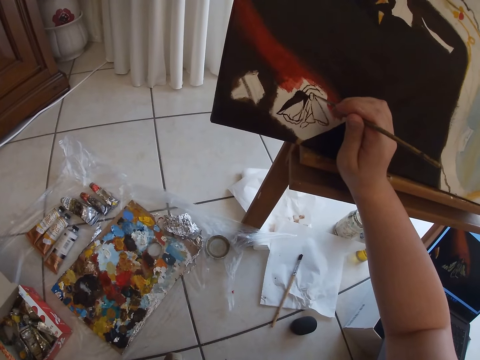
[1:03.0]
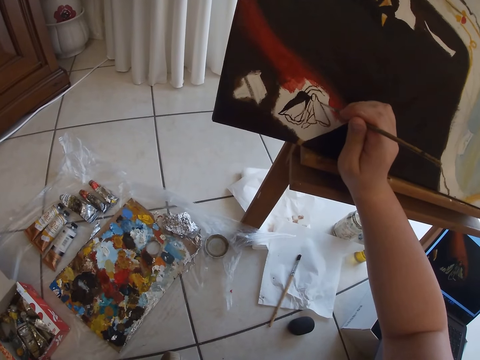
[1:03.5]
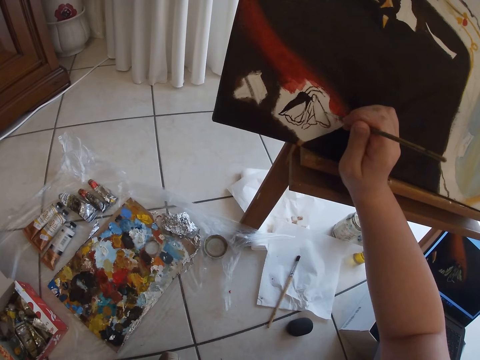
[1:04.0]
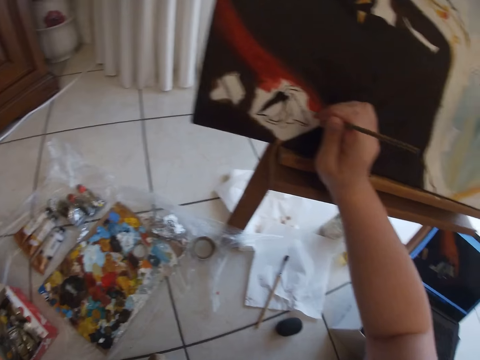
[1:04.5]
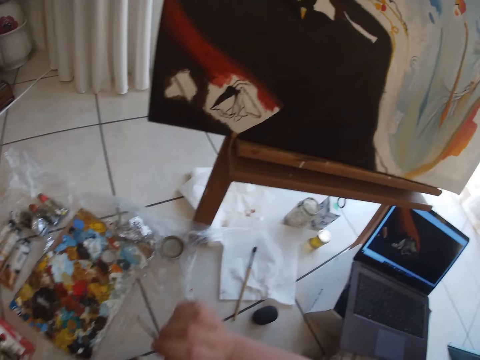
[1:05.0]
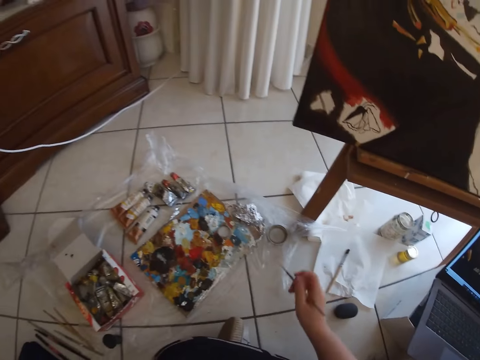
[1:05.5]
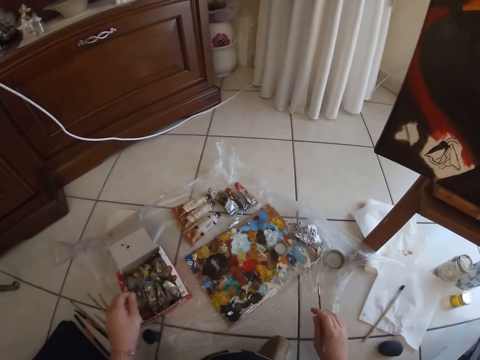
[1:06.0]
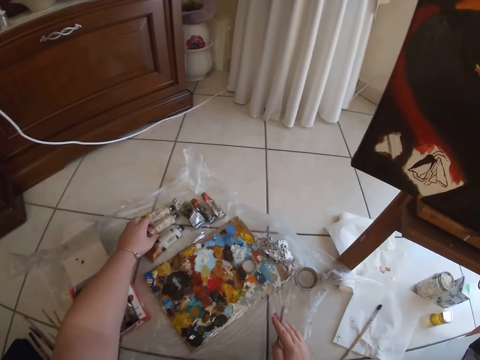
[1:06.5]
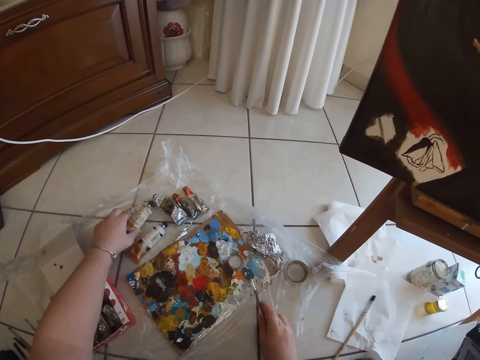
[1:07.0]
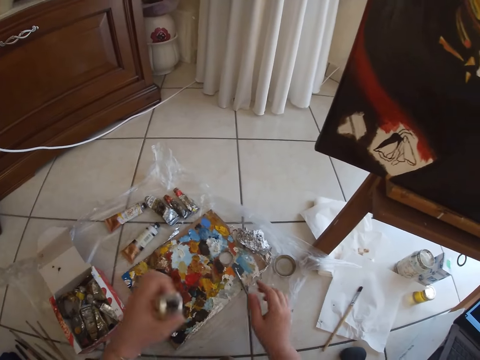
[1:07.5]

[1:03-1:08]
The camera wearer removes the paintbrush in her right hand from the canvas. She picks up a tube of paint from a case on the floor with her left hand. She drops the paintbrush in her right hand on the floor.

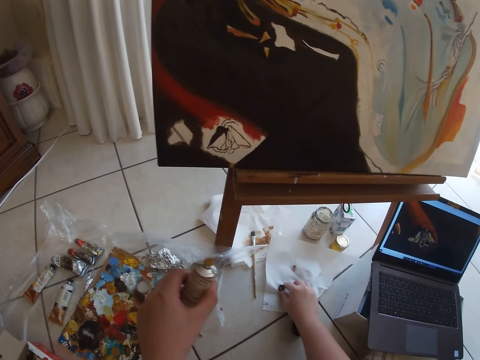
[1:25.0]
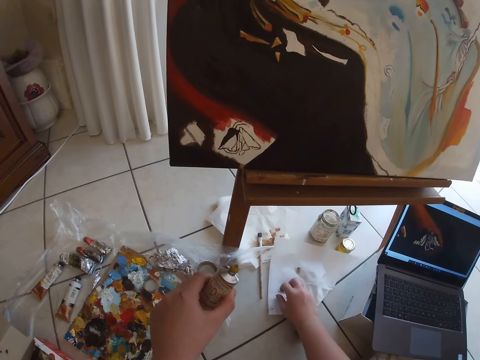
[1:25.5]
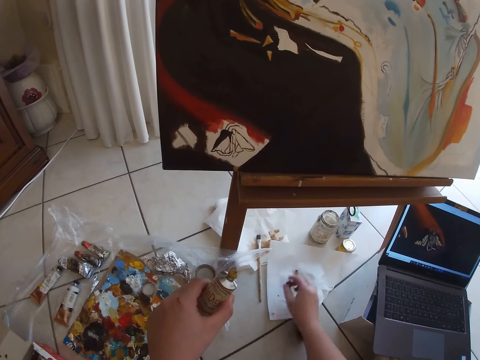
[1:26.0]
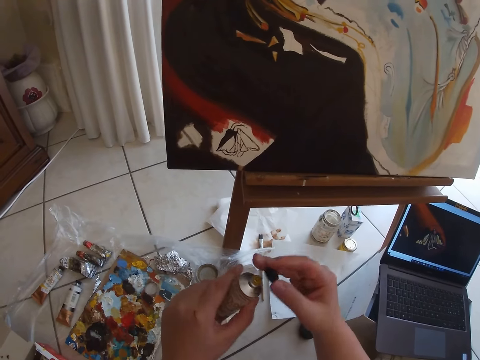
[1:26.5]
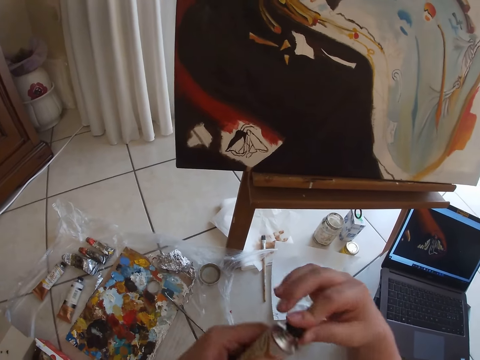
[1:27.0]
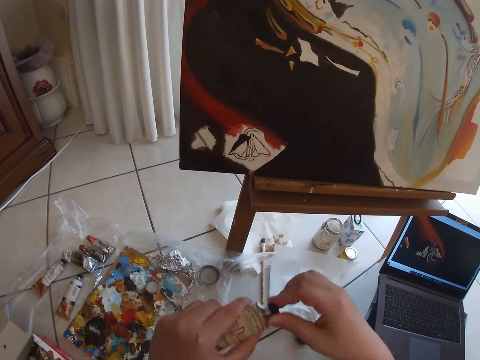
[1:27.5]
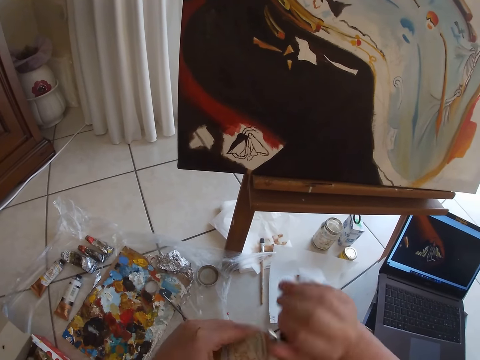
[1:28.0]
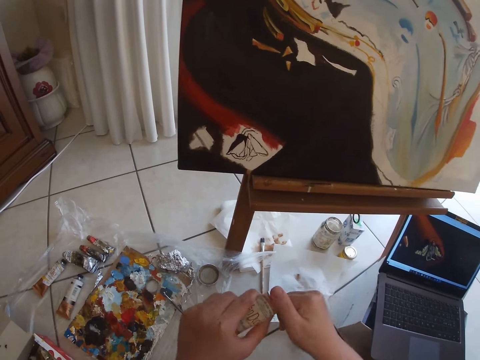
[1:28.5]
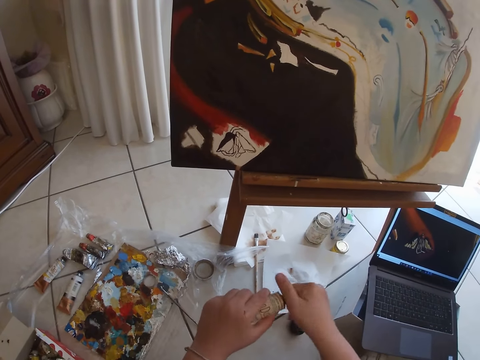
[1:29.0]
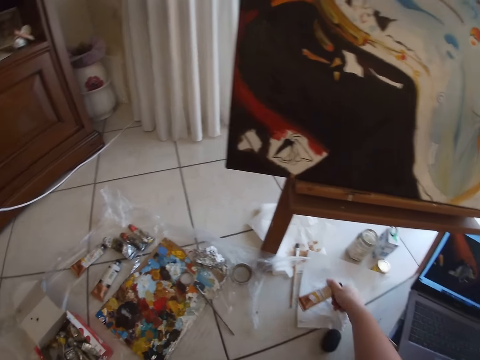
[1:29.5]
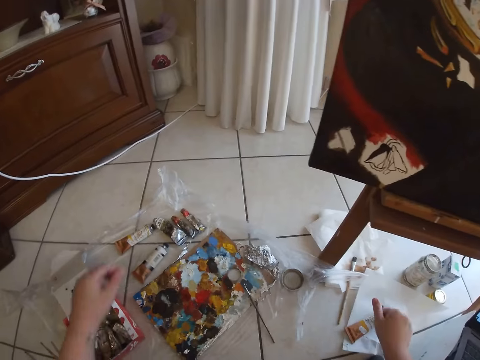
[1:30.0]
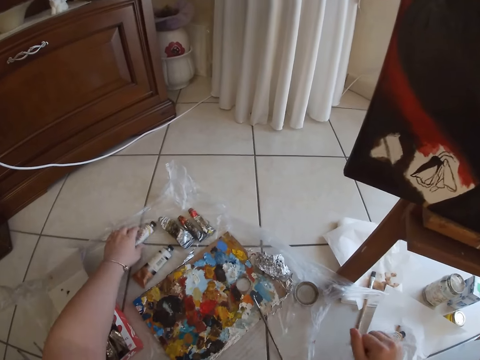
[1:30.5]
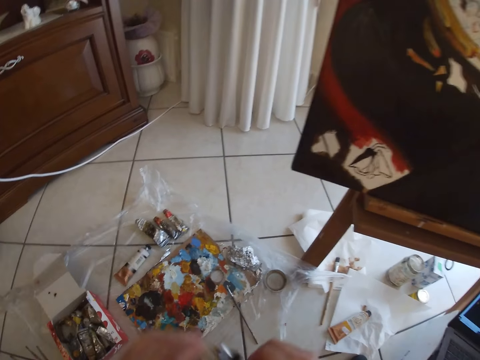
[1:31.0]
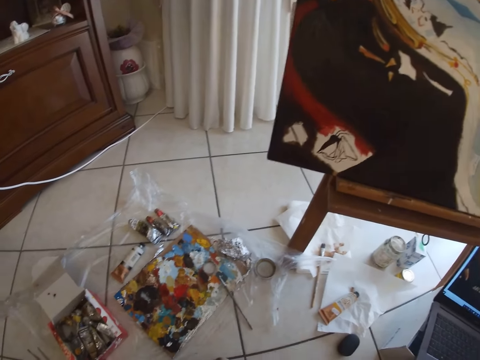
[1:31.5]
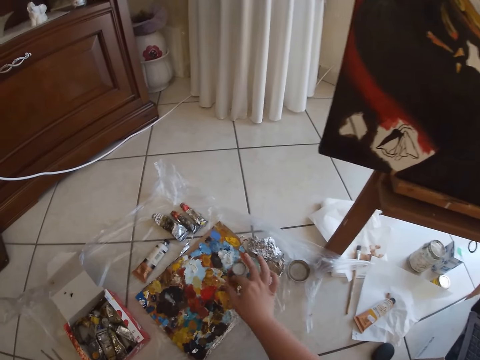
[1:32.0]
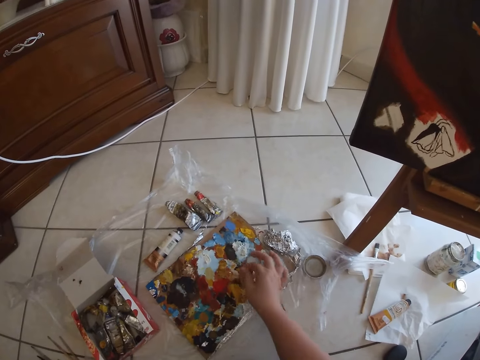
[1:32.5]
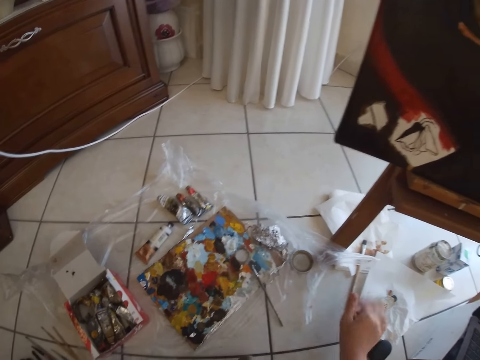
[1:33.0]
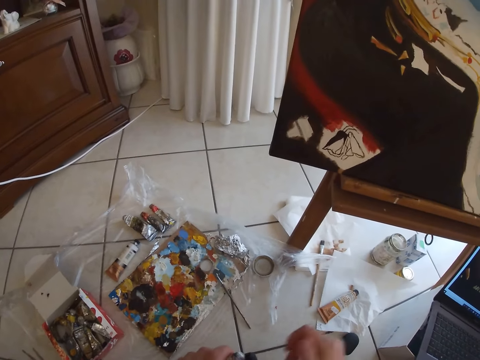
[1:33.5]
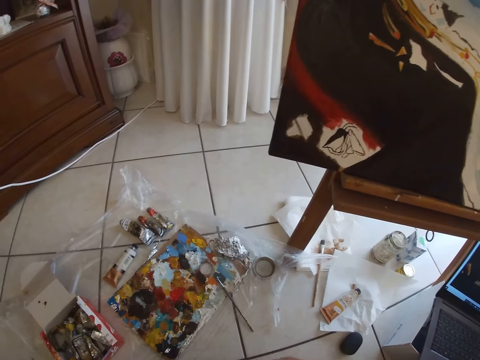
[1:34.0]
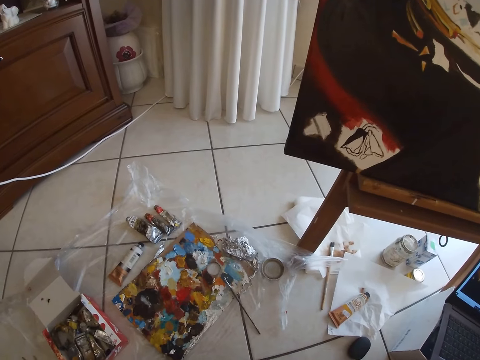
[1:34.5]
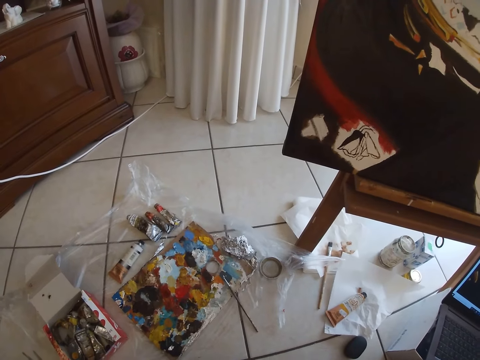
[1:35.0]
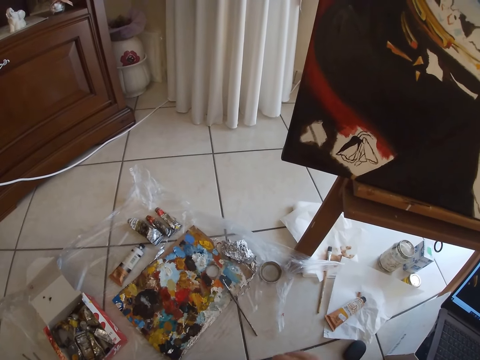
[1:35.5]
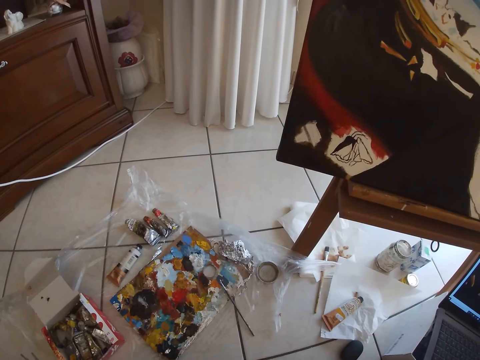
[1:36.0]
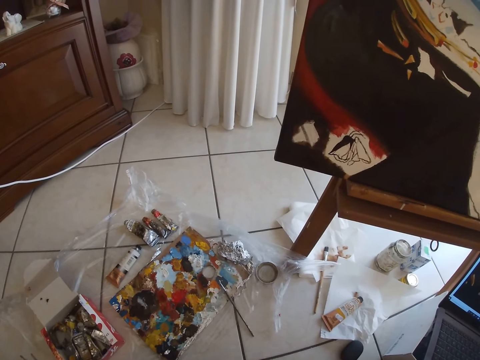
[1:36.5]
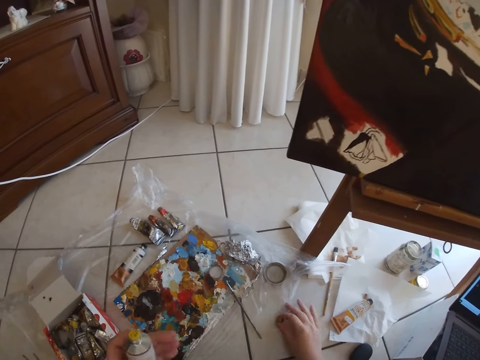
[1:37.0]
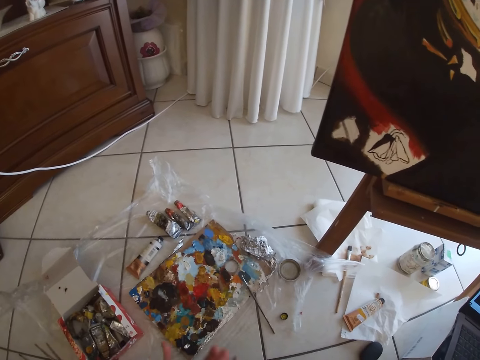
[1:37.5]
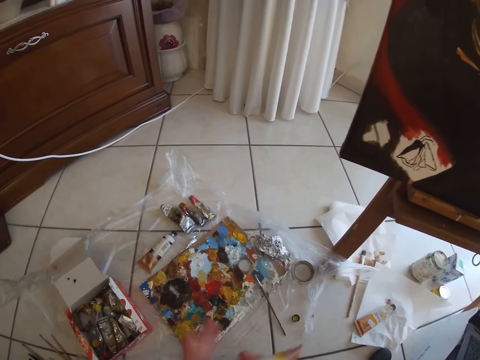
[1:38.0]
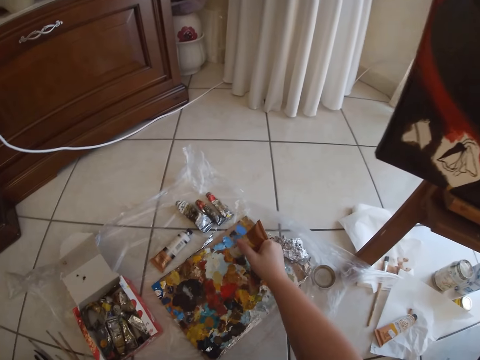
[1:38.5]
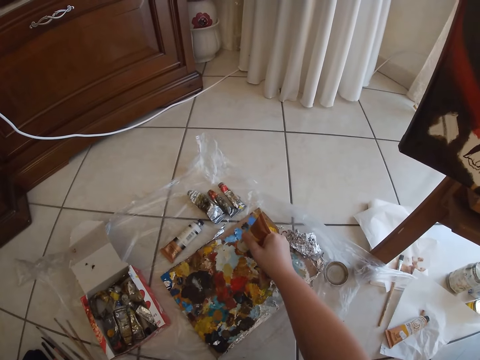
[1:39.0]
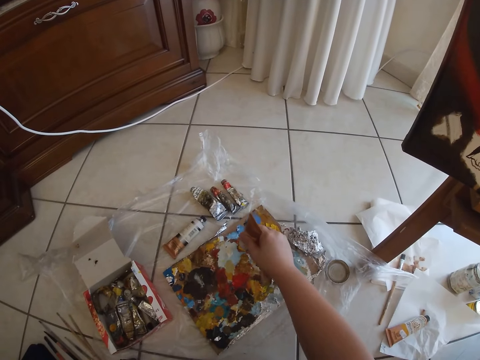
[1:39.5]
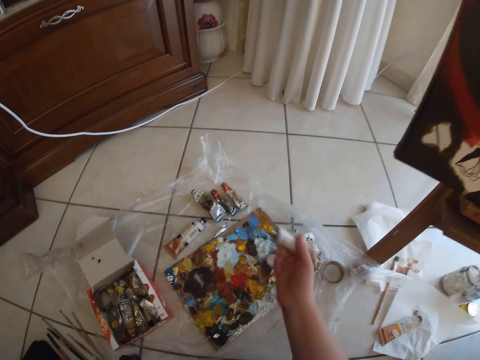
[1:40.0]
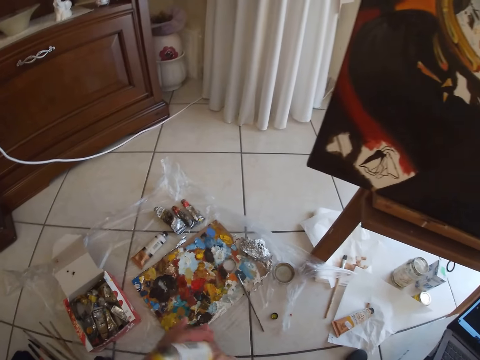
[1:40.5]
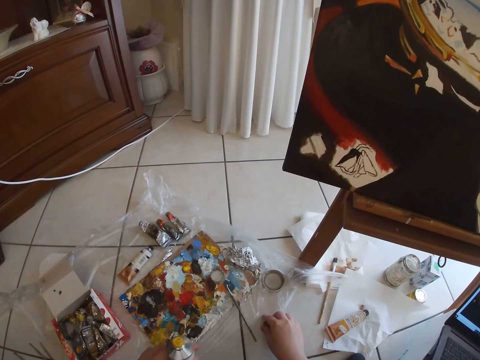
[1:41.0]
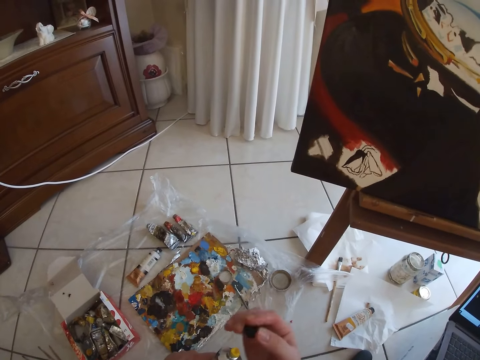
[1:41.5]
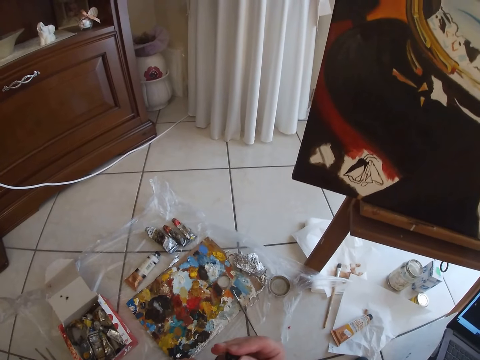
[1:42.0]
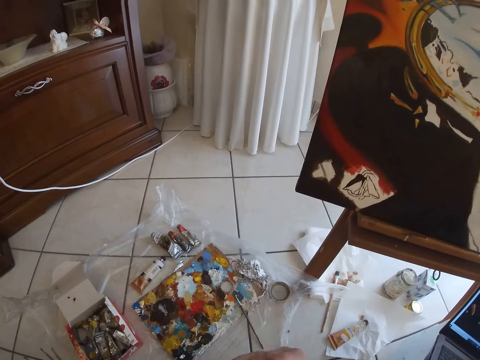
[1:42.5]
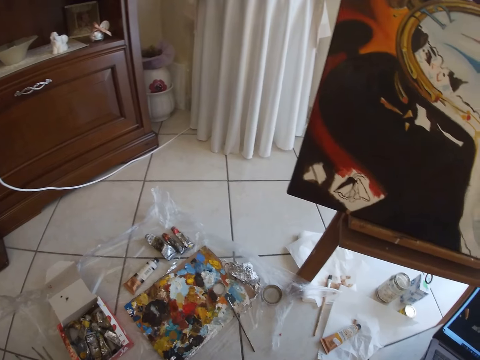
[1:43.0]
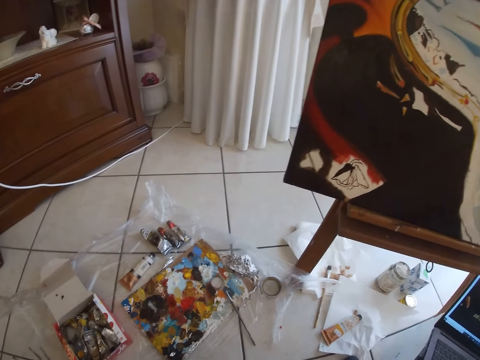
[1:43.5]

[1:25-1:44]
The camera wearer picks the paint tube cover from the floor with her right hand. She covers the tube of paint in her left hand with the cover in her right hand. She drops the tube of paint on the floor with her right hand, on a piece of paper. She picks up another tube of paint from a case on the floor with her left hand. She opens the tube of paint in her left hand with her right hand. She removes dirt from the palette with her right hand. She opens the tube of paint in her left hand with her right hand. She drops the paint tube cover on the floor with her right hand. She takes the tube of paint from her right hand with her left hand. She squeezes some paint on the palette on the floor with her right hand. She takes the tube of paint from her right hand with her left hand. She picks the paint tube cover from the floor with her right hand. She covers the tube of paint in her left hand with the cover in her right hand.

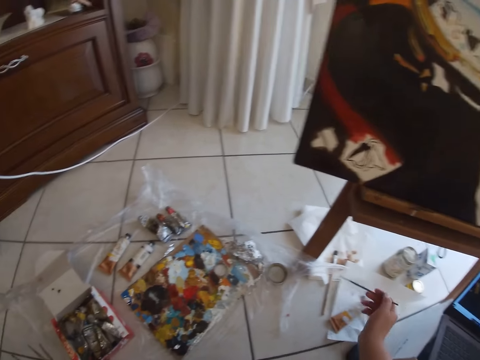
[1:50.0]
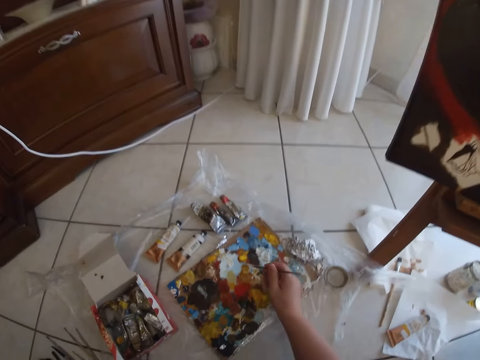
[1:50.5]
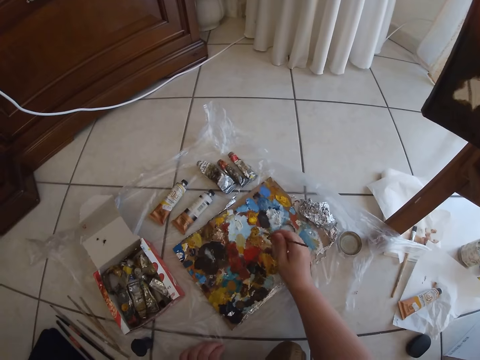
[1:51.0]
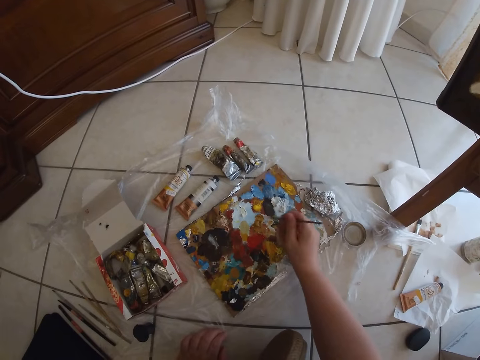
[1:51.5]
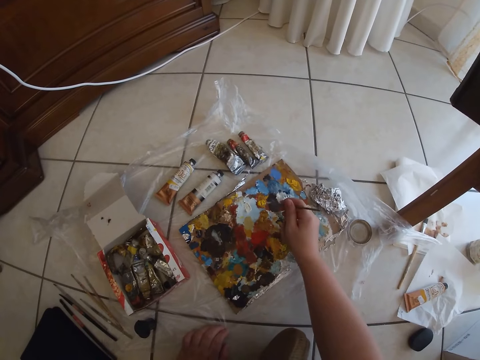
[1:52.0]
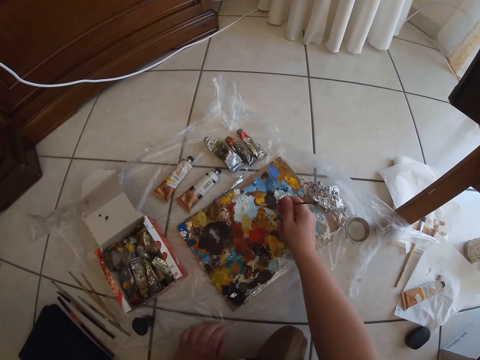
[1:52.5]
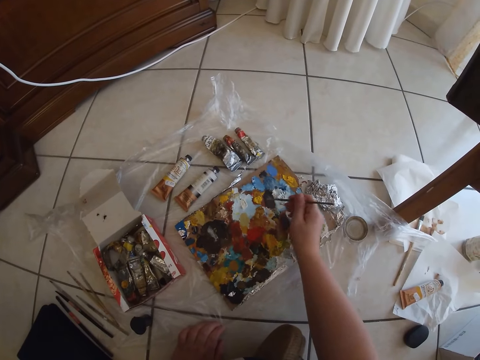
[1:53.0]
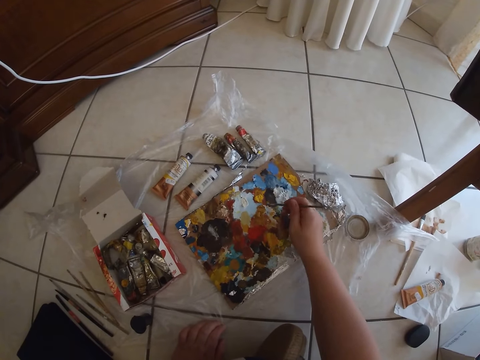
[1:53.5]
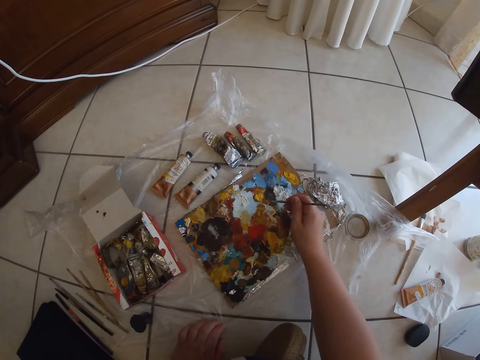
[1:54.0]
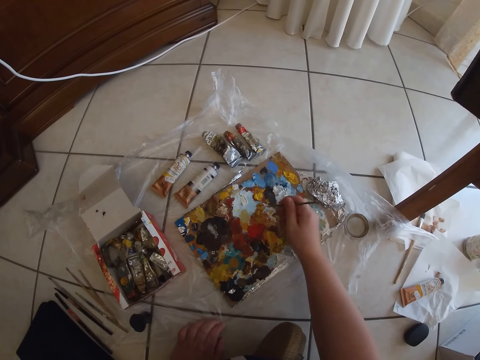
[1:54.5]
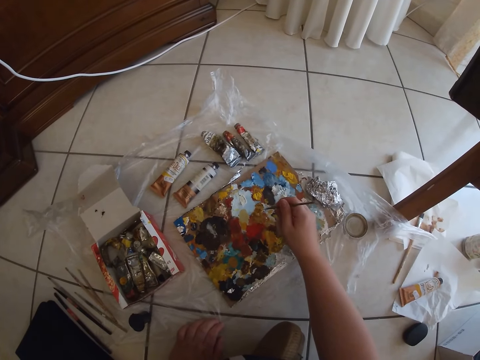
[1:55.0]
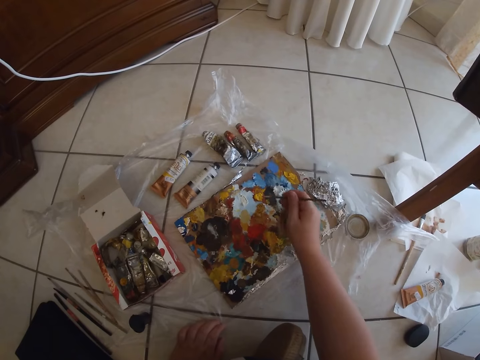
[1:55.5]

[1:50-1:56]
The camera wearer dabs at some paint in the palette with the paintbrush in her right hand.
